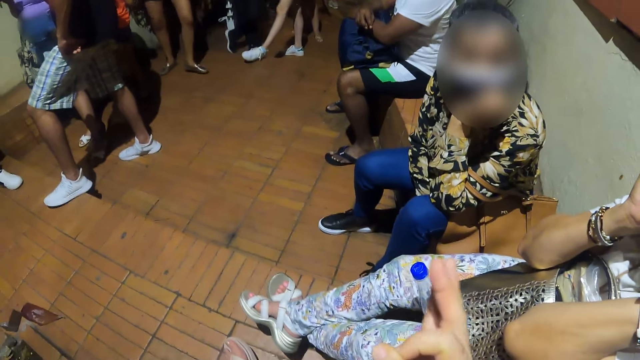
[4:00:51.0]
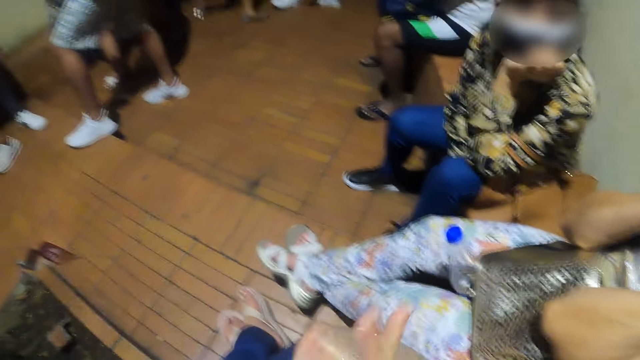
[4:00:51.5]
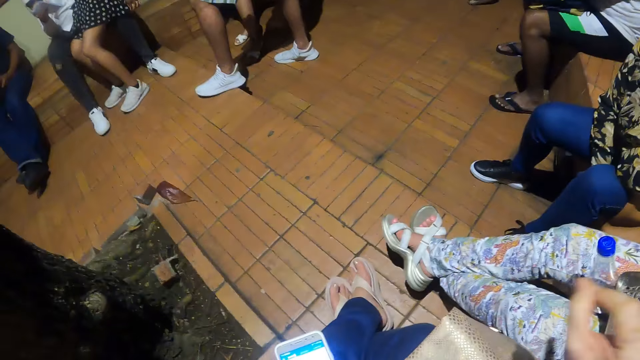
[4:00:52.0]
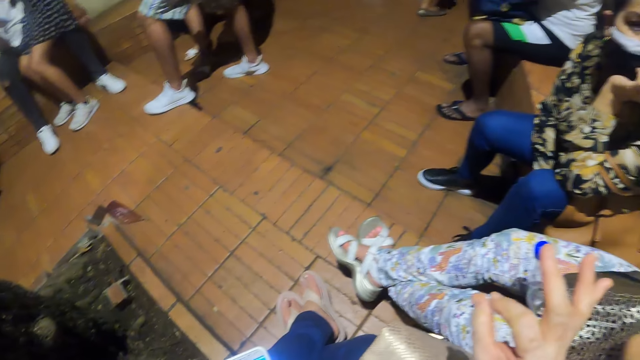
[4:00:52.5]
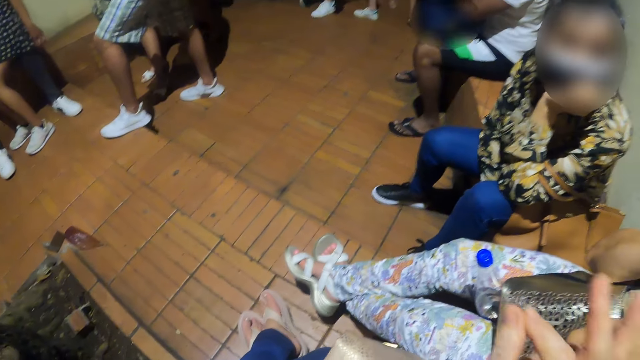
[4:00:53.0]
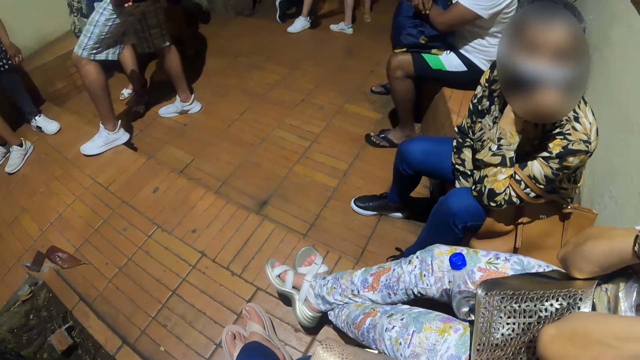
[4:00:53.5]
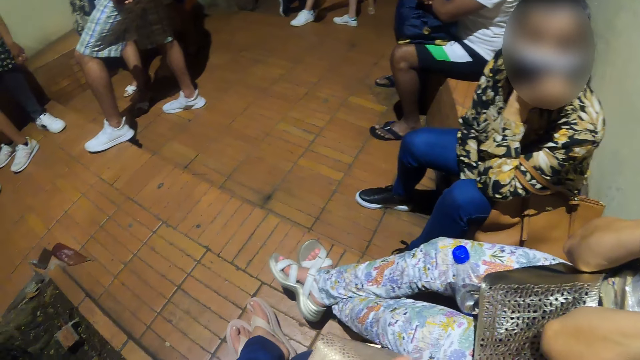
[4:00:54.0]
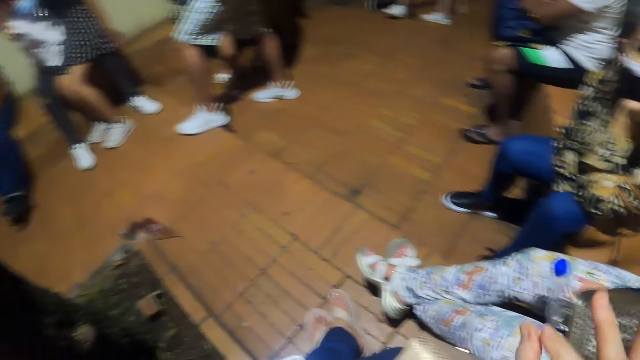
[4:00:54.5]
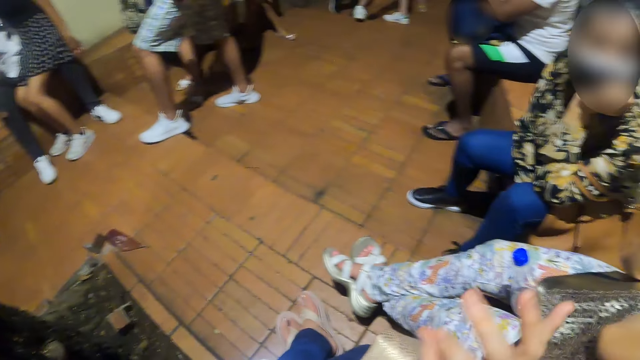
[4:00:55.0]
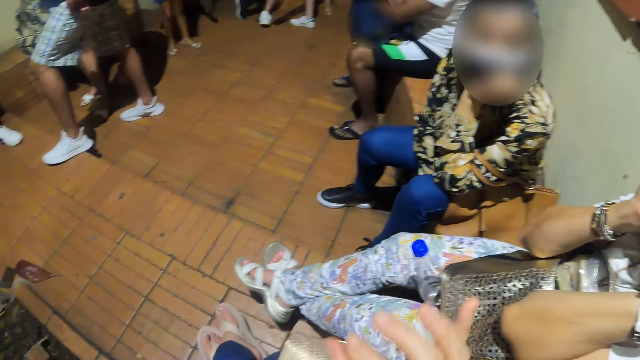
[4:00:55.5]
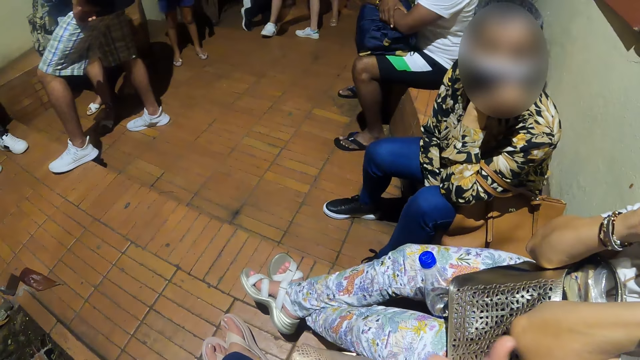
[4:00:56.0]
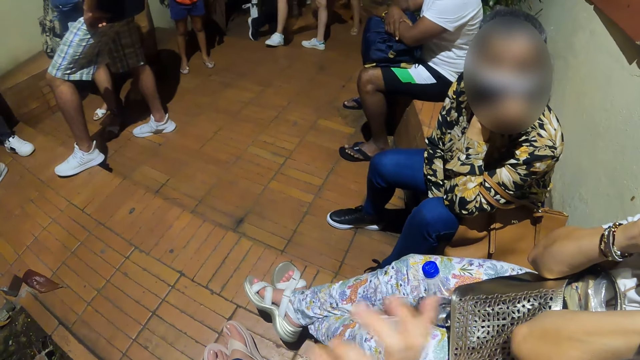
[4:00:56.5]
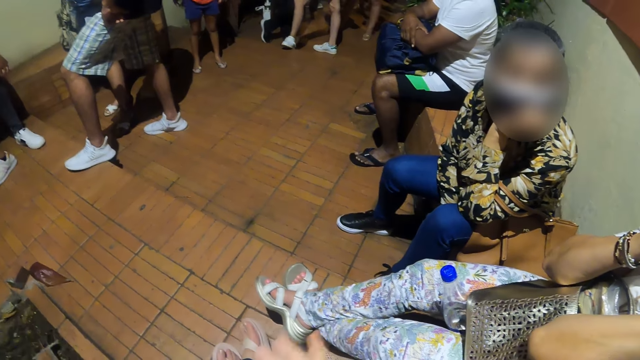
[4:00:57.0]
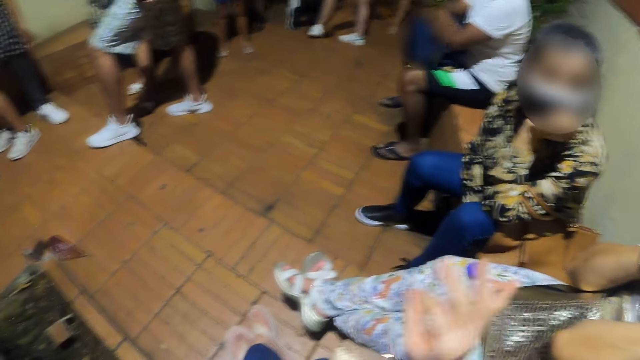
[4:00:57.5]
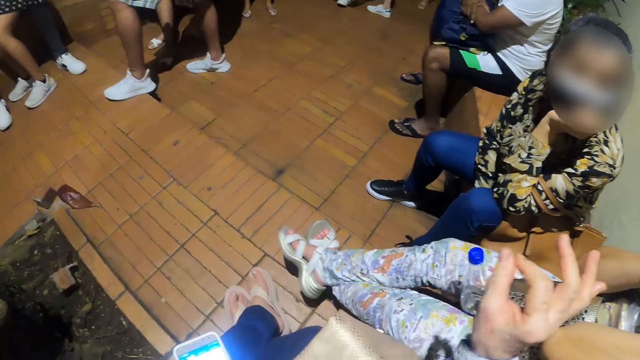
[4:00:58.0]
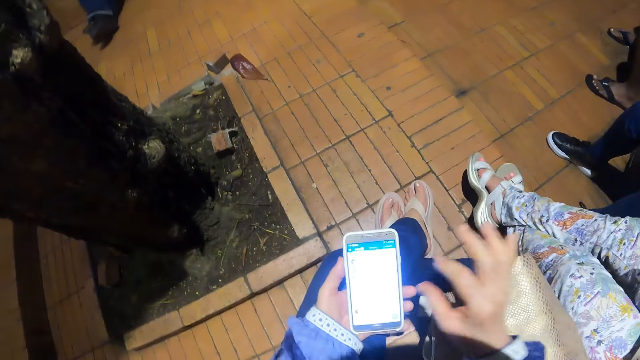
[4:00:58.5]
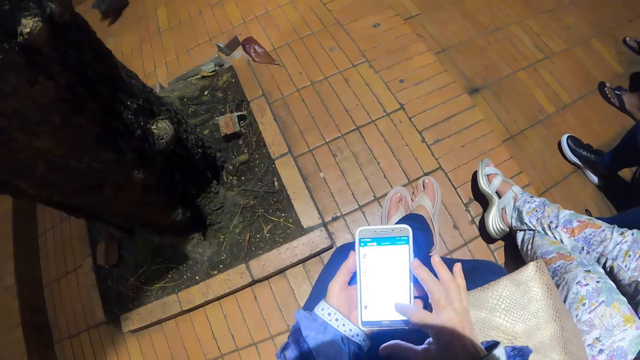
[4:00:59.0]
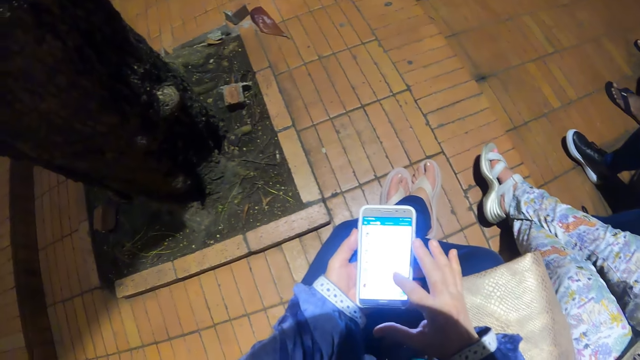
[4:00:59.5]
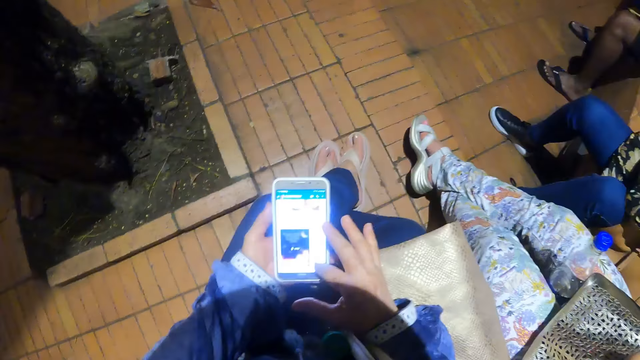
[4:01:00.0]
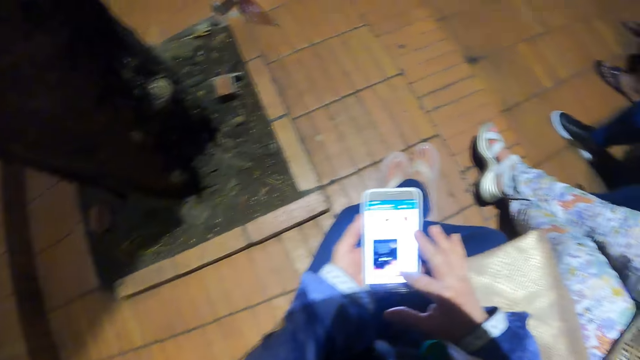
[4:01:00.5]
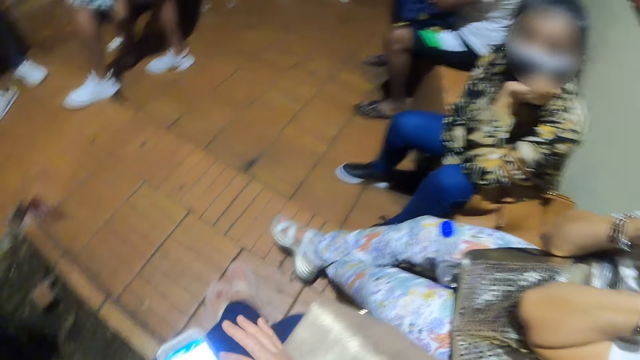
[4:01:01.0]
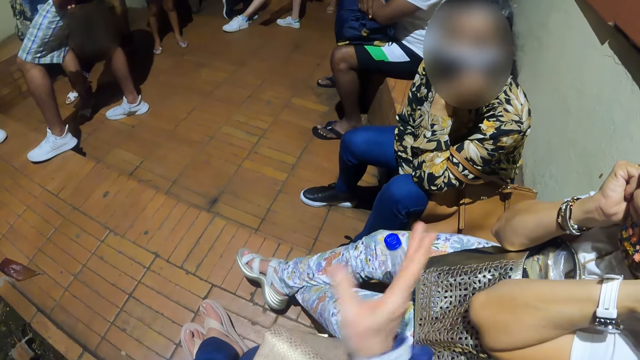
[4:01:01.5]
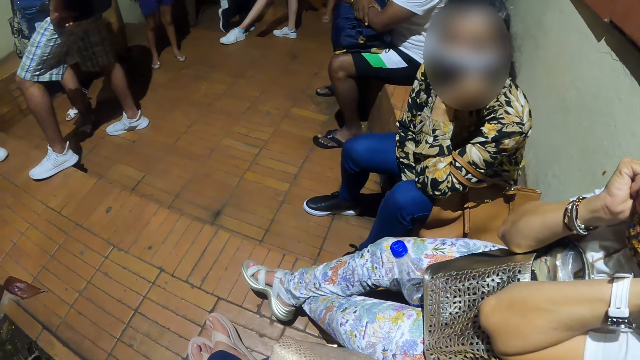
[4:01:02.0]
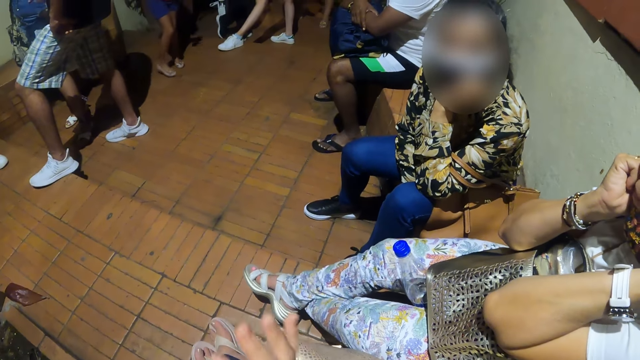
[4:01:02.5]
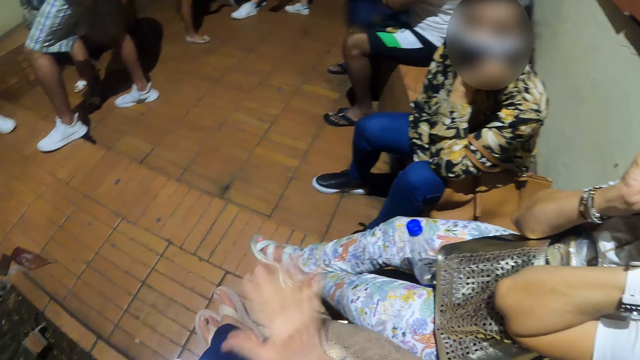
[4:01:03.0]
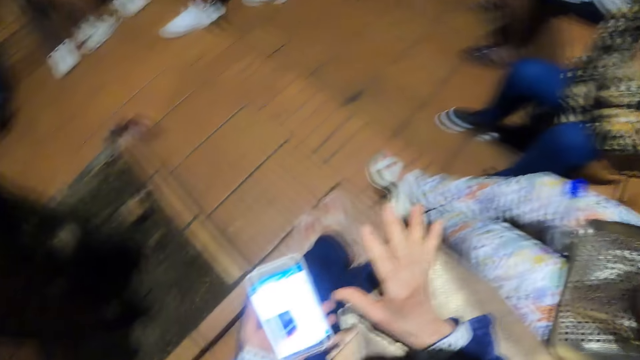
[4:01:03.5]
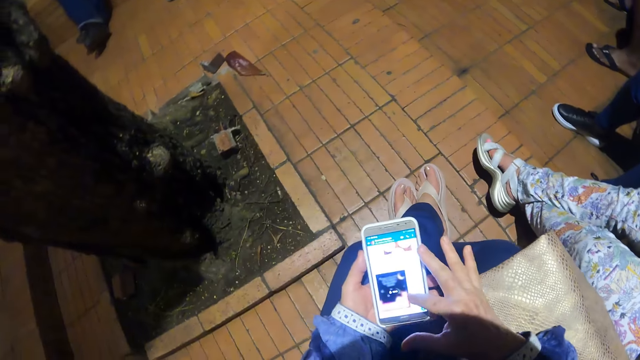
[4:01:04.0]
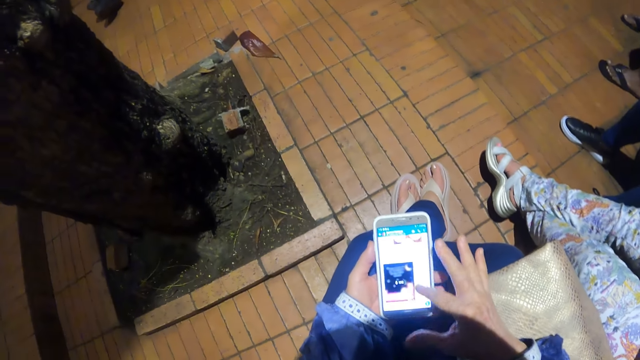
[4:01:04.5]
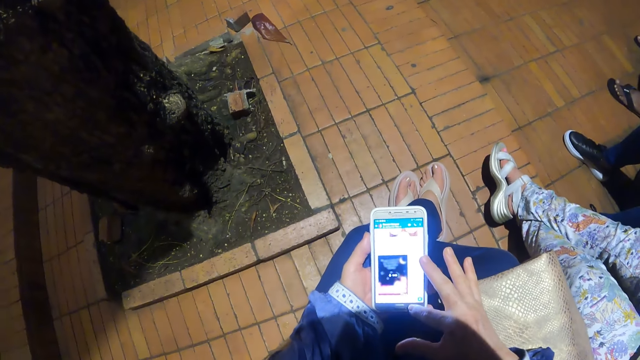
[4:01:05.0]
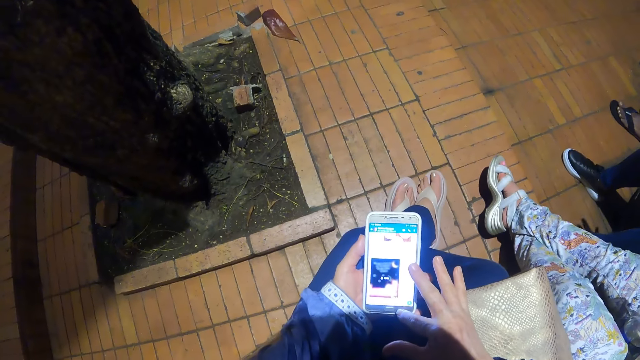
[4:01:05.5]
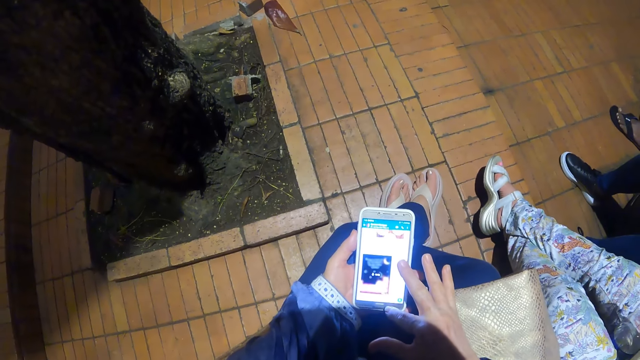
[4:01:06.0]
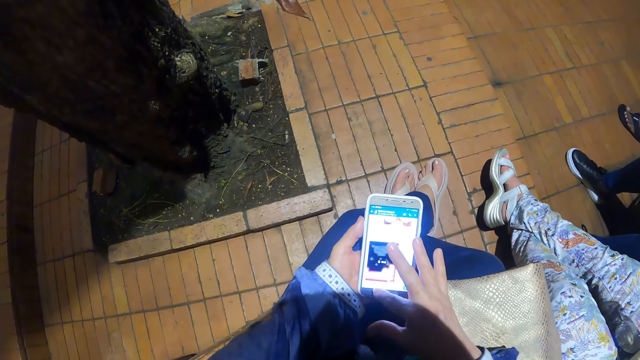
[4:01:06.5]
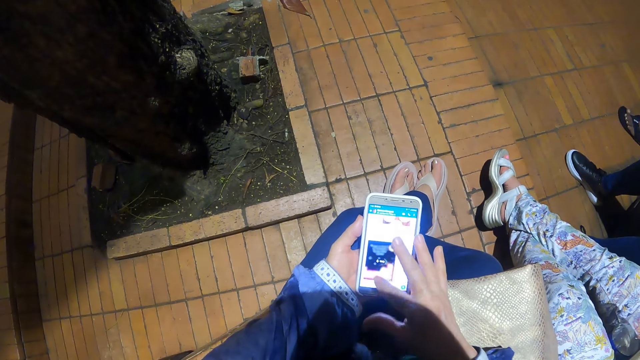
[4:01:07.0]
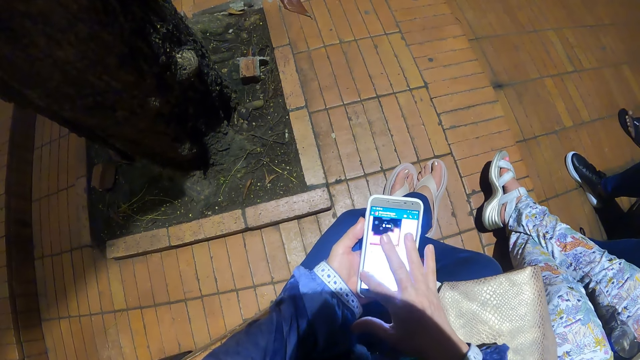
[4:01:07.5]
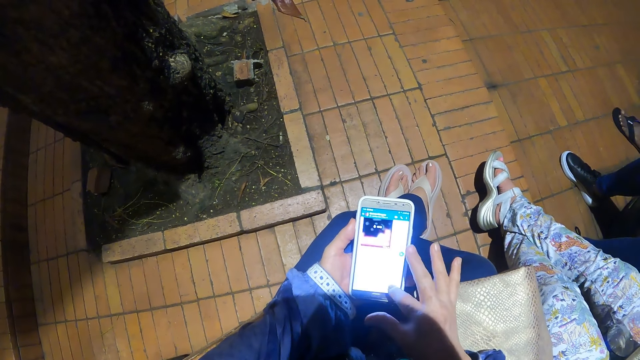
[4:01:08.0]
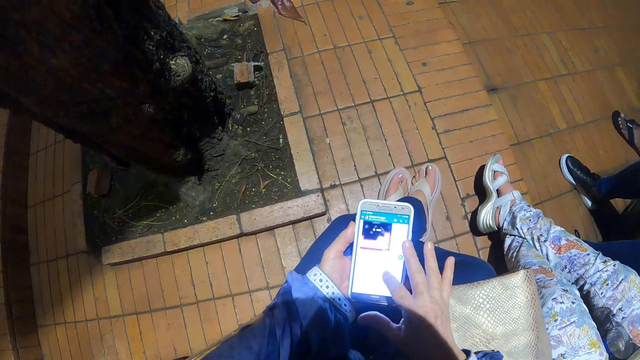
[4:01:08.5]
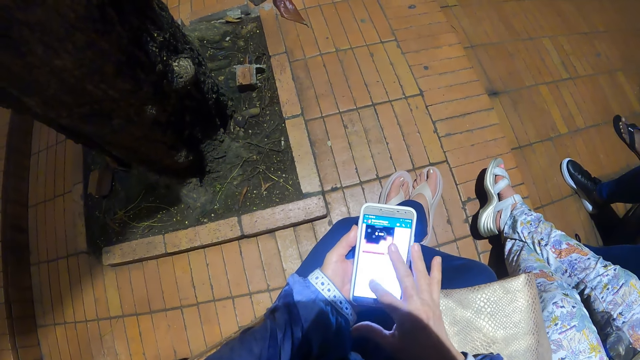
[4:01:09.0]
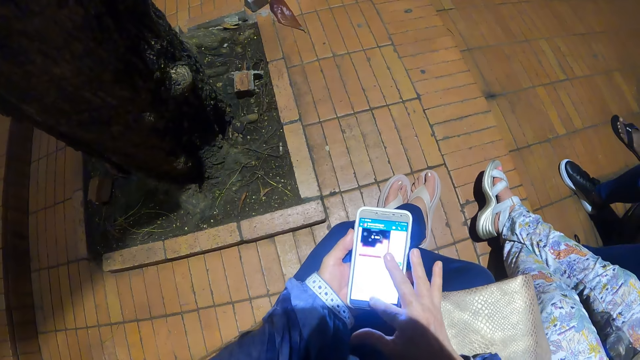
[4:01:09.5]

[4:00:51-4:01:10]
The camera wearer operates the phone. They sway their hand. They operate the phone.

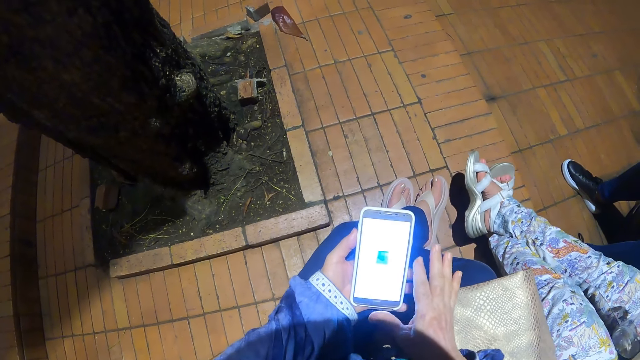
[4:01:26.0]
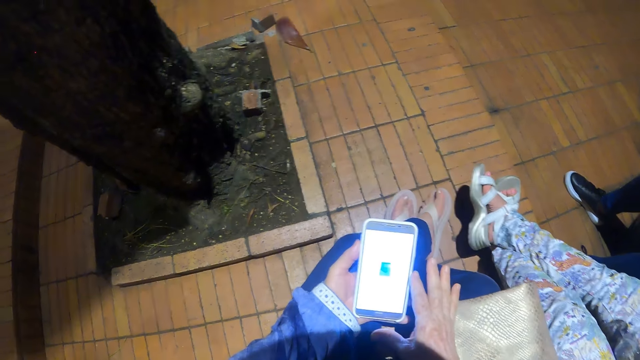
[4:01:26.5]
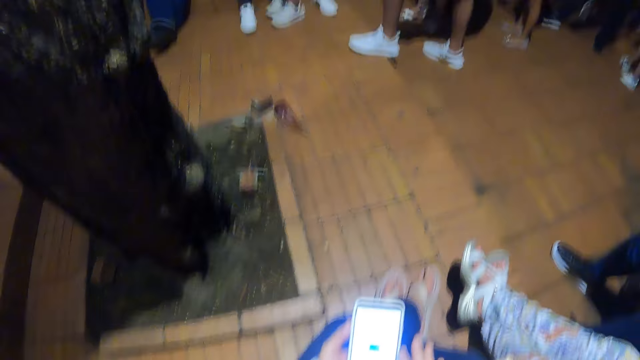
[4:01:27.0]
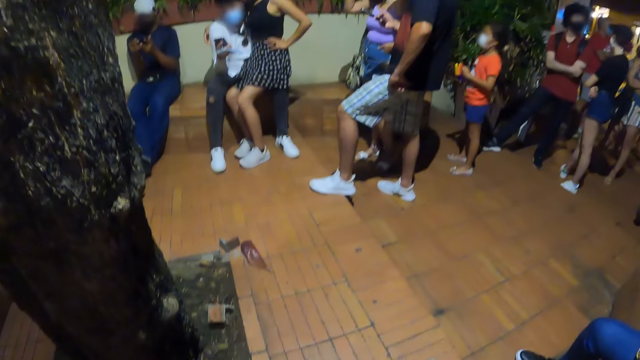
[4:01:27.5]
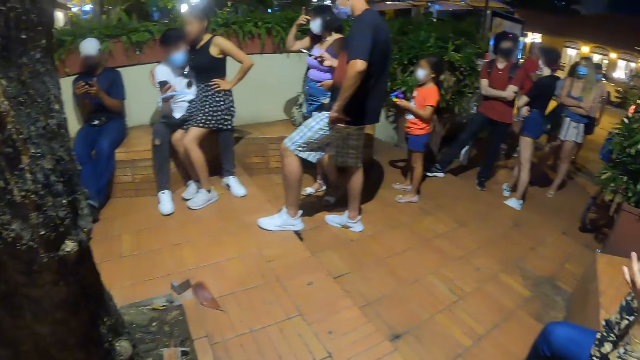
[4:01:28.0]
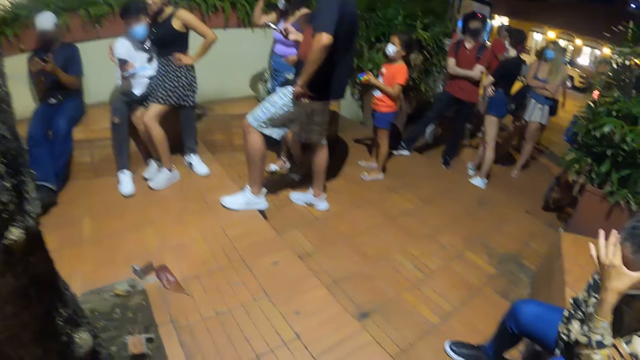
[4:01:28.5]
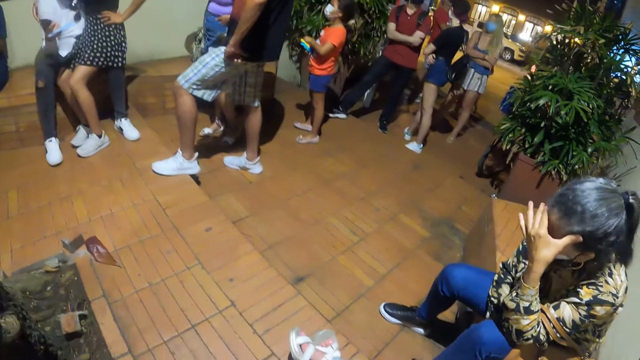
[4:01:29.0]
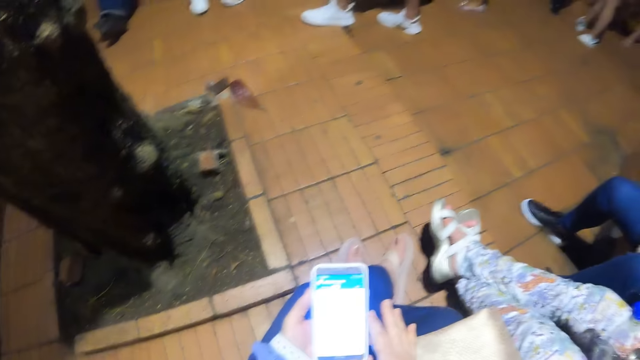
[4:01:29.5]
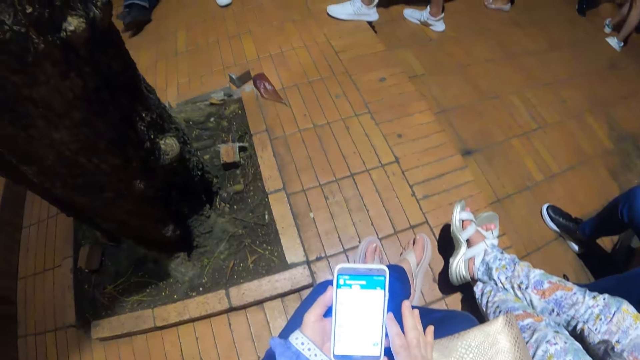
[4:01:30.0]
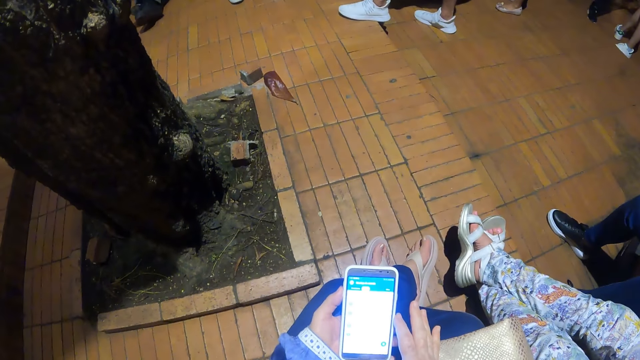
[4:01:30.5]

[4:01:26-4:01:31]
The camera wearer looks around. They use the phone.
